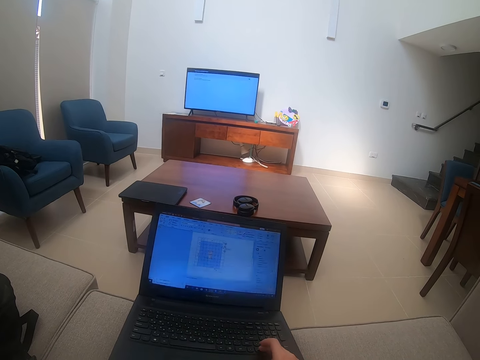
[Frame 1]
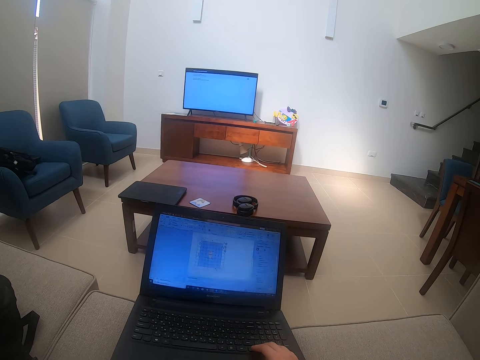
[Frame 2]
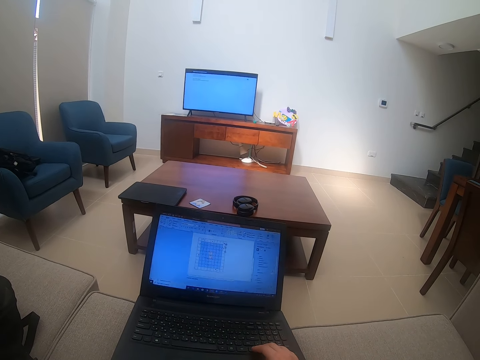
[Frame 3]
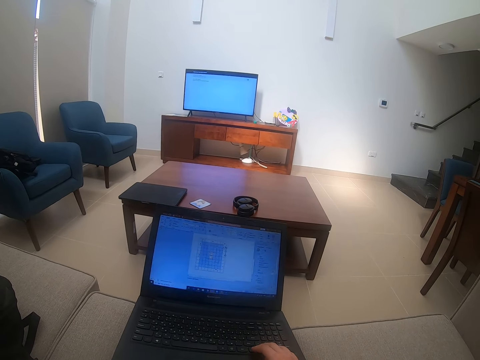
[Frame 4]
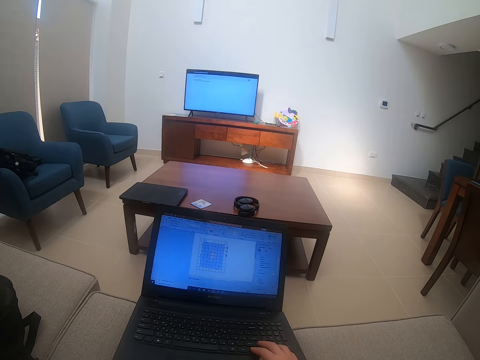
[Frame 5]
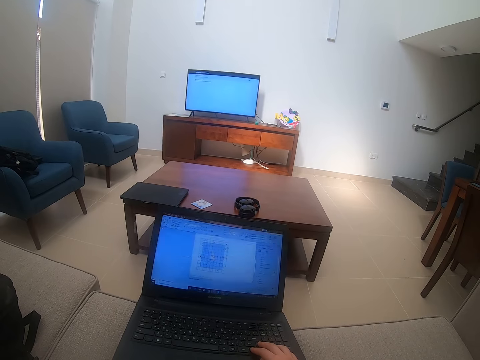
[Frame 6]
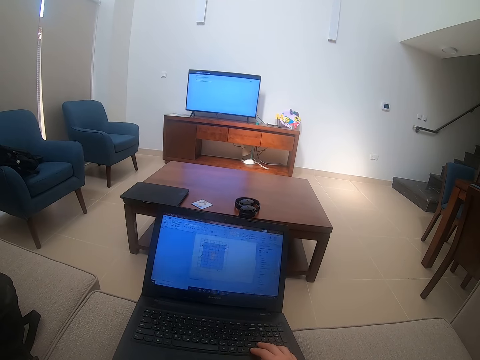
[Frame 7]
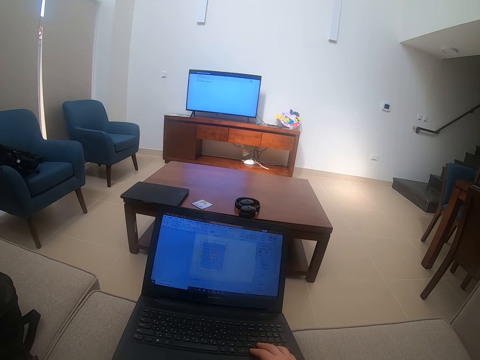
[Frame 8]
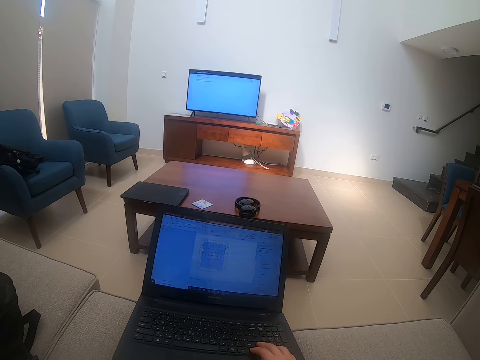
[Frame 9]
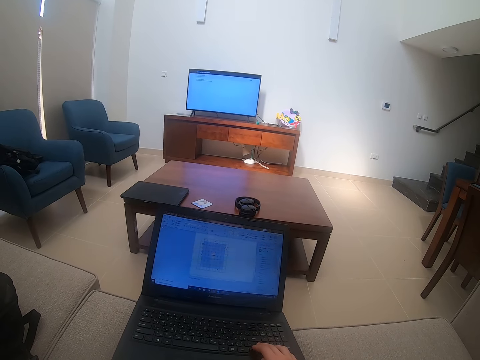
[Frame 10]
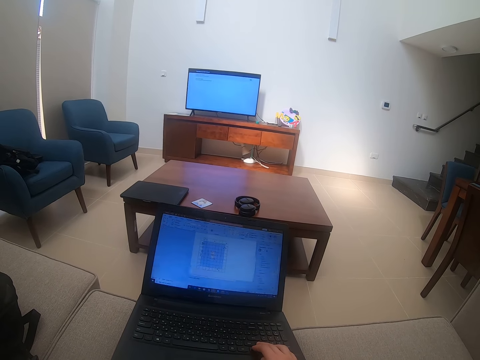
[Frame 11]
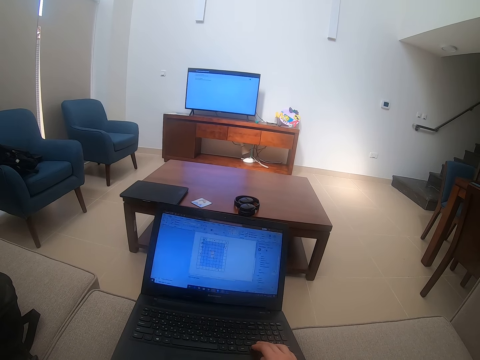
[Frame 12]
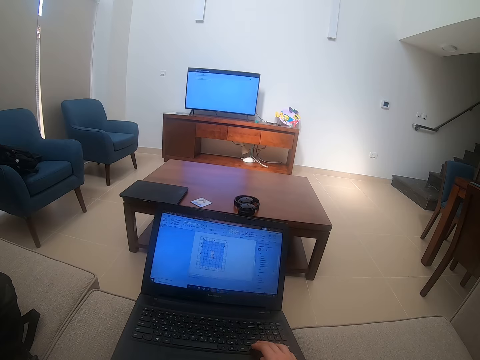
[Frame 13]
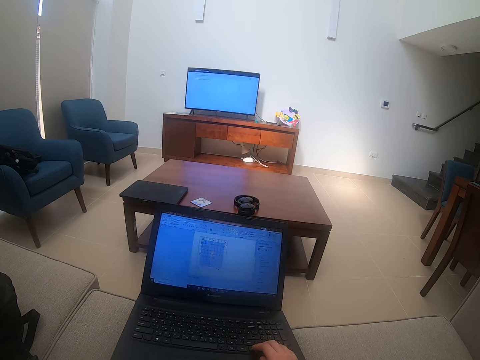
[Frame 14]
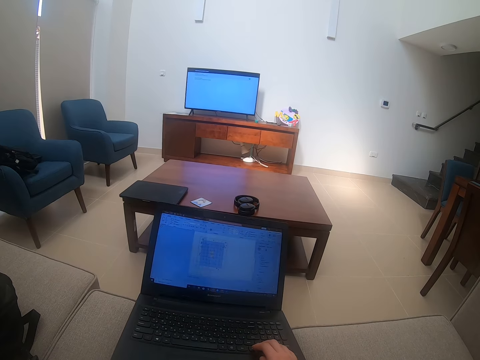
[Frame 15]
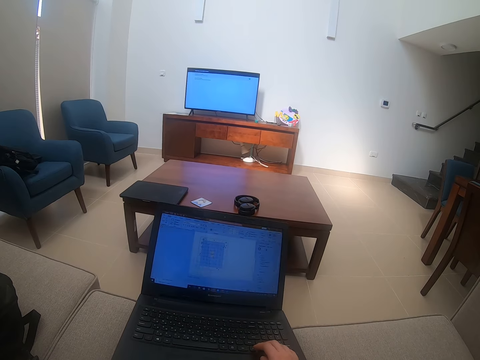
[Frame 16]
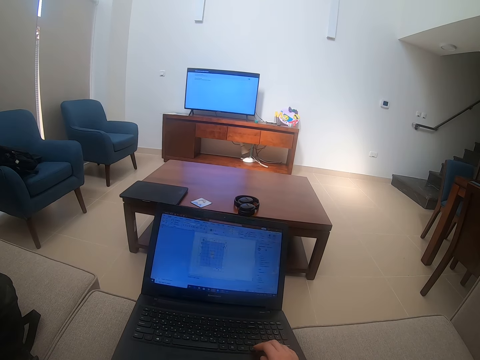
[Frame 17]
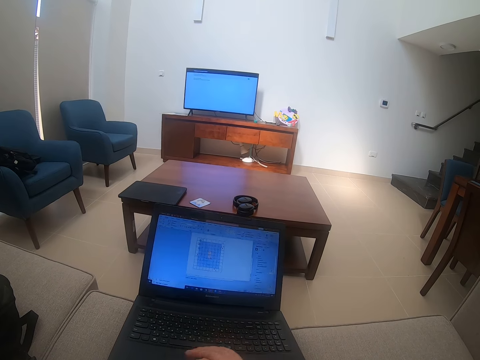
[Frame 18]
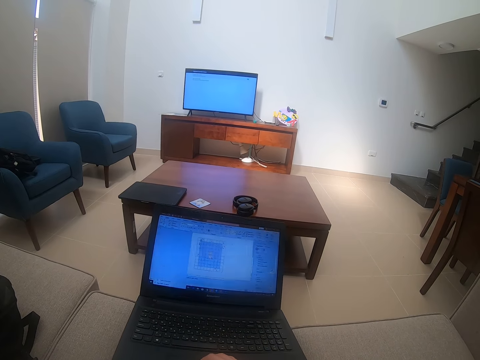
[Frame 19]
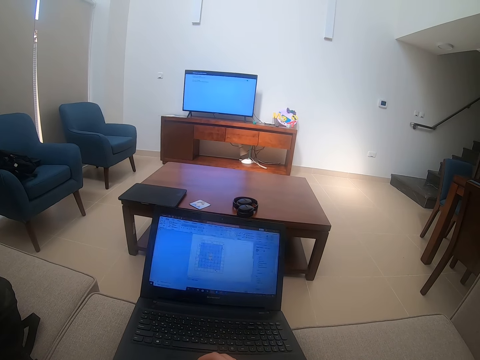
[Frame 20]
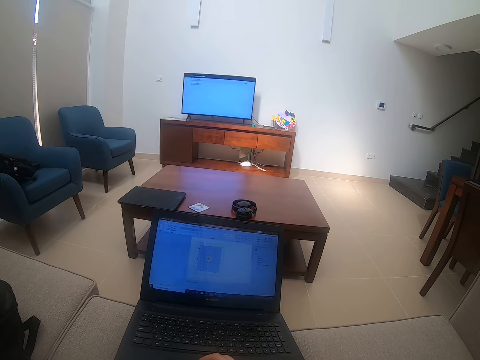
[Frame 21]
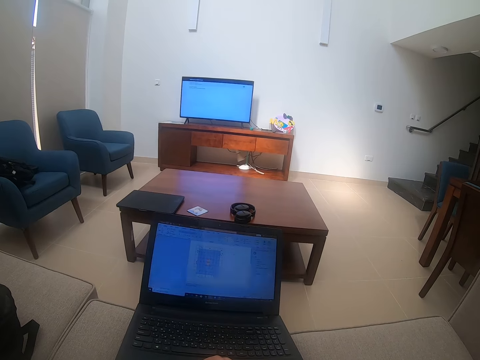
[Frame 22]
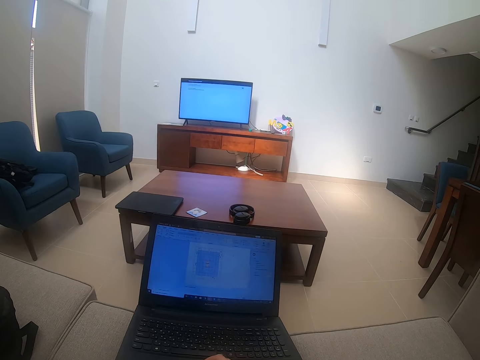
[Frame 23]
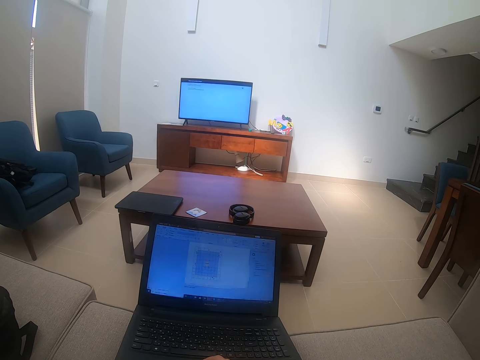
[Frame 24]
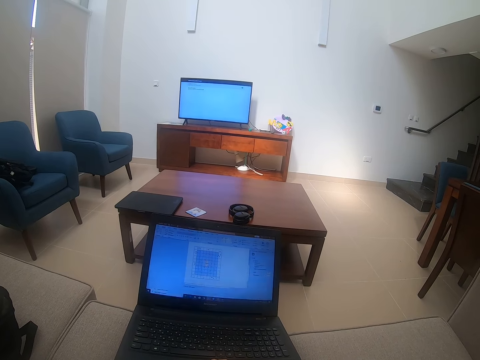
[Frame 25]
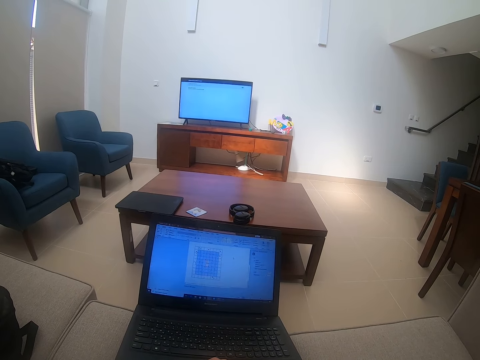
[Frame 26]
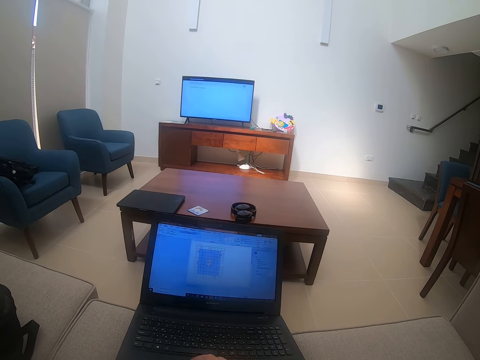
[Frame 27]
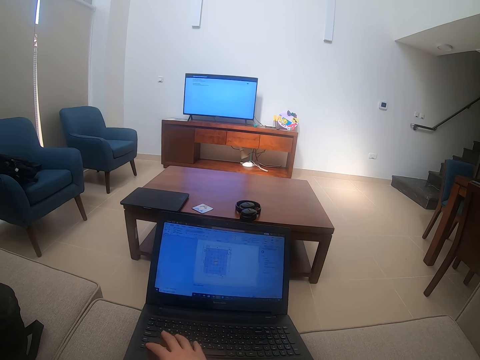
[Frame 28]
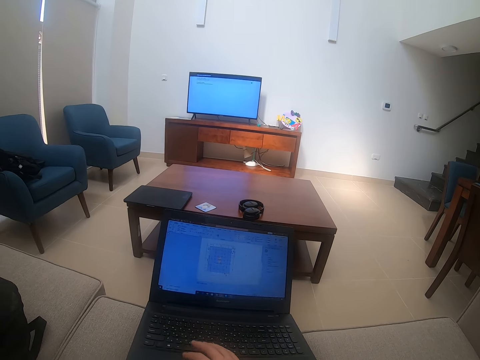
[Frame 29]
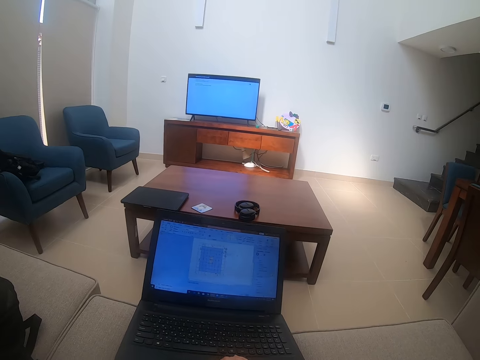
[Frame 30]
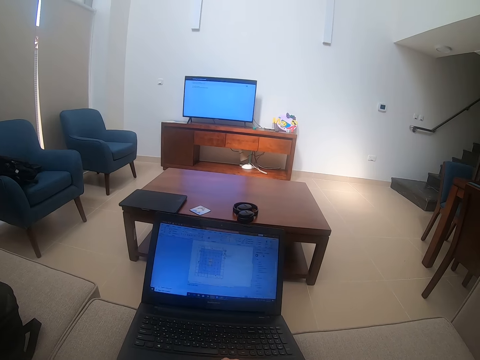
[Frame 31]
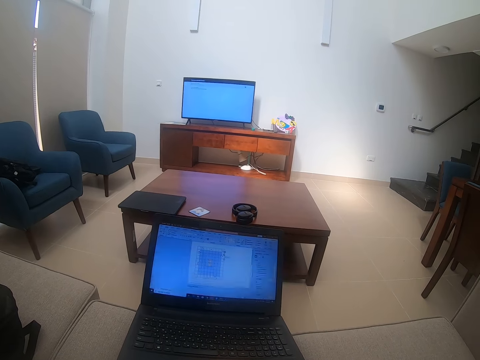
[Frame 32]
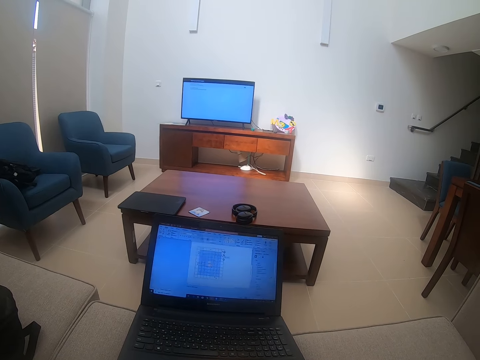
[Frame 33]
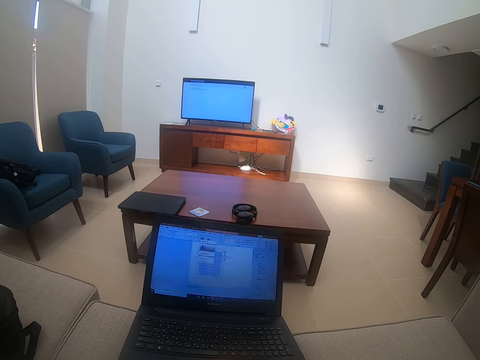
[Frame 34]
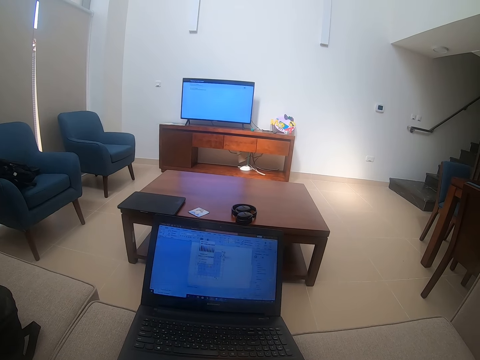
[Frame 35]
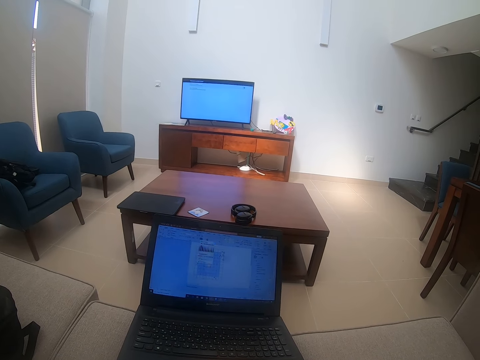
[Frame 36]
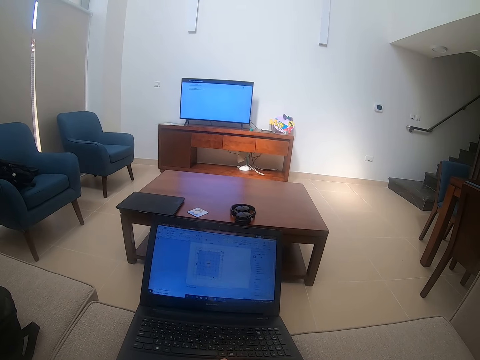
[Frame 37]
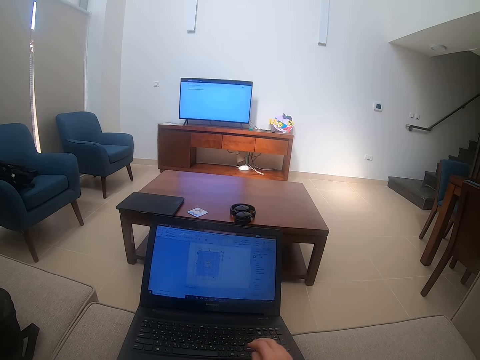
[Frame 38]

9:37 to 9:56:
The camera wearer touches the laptop. They watch the background. They touch the laptop.

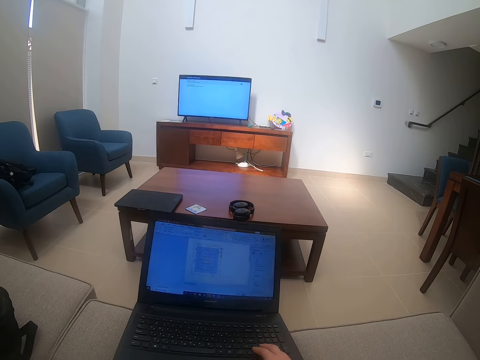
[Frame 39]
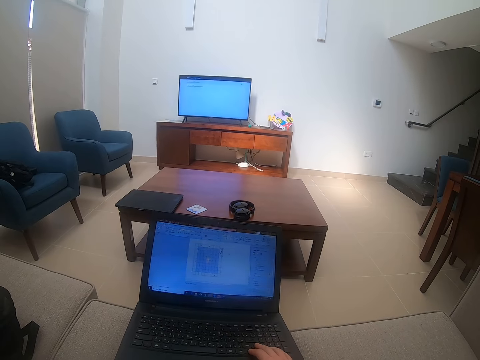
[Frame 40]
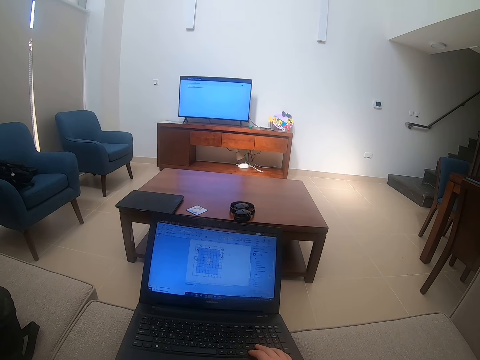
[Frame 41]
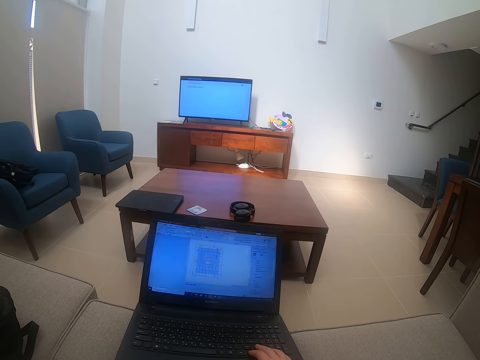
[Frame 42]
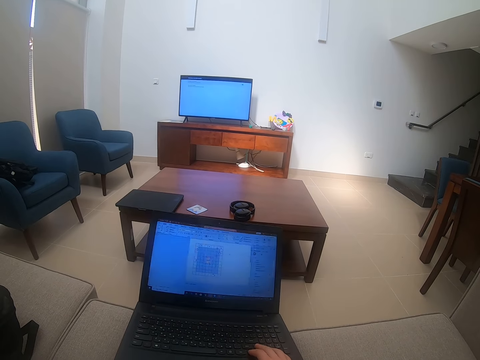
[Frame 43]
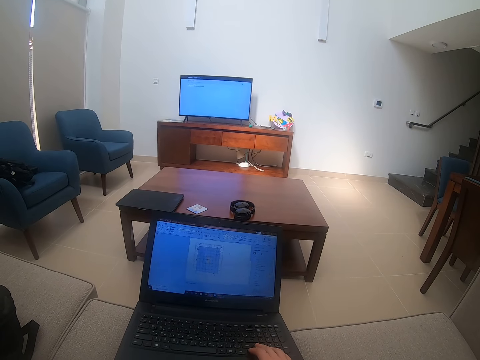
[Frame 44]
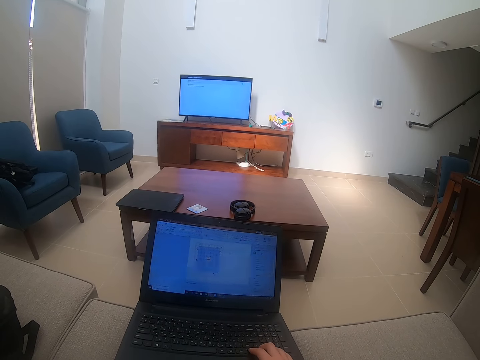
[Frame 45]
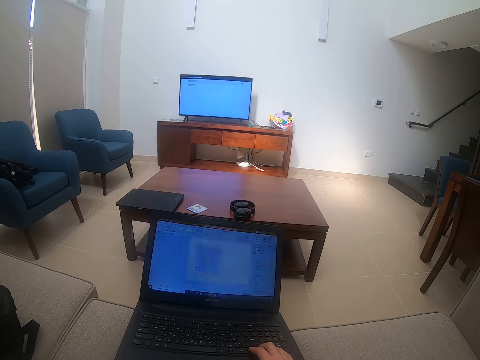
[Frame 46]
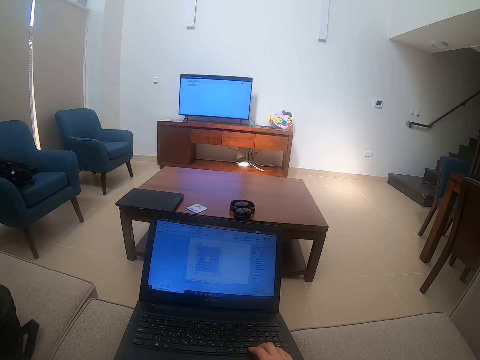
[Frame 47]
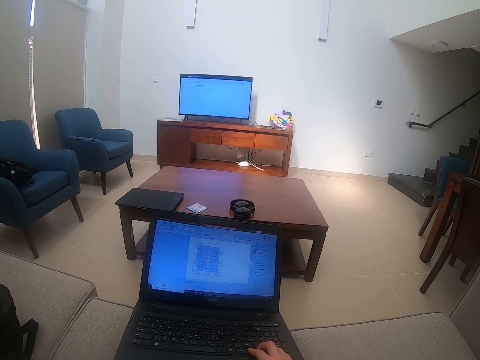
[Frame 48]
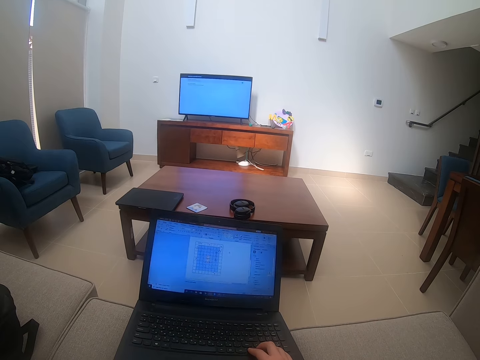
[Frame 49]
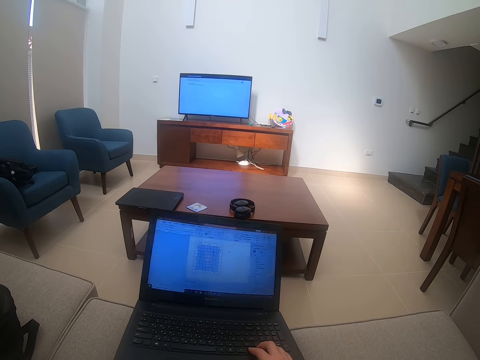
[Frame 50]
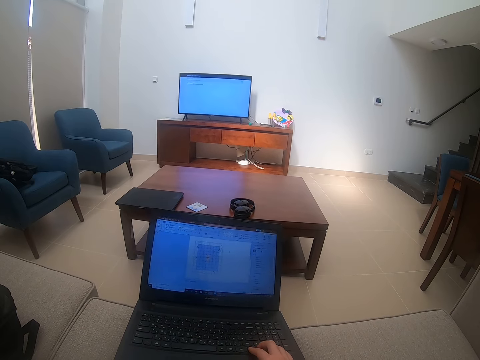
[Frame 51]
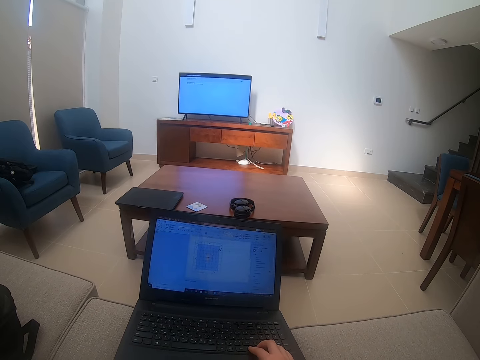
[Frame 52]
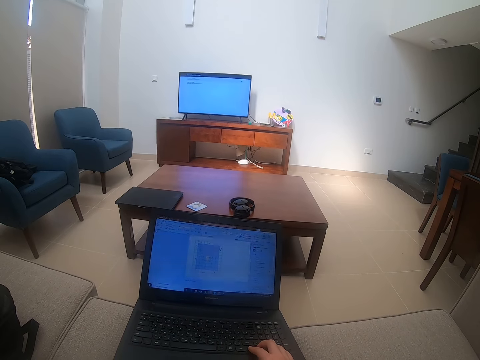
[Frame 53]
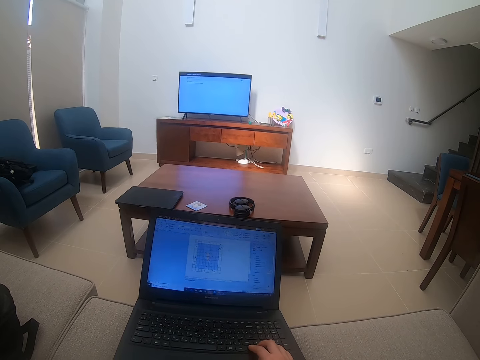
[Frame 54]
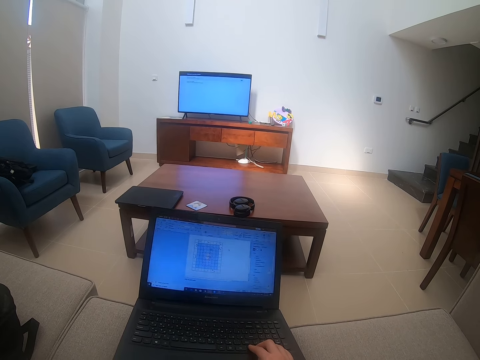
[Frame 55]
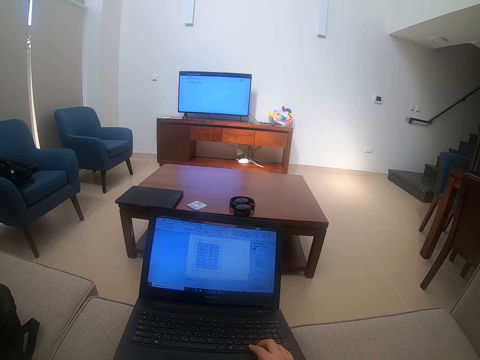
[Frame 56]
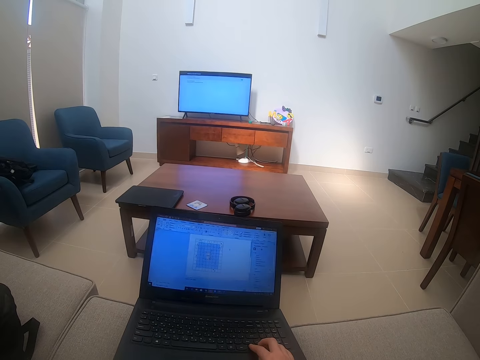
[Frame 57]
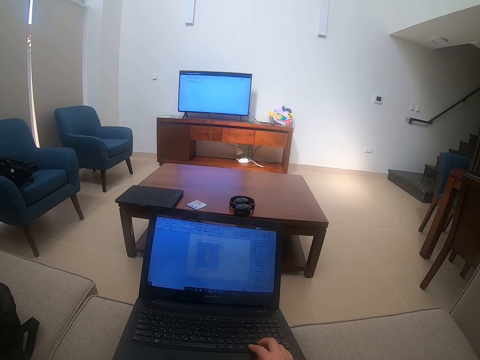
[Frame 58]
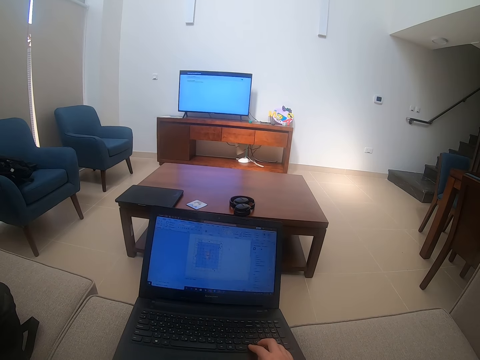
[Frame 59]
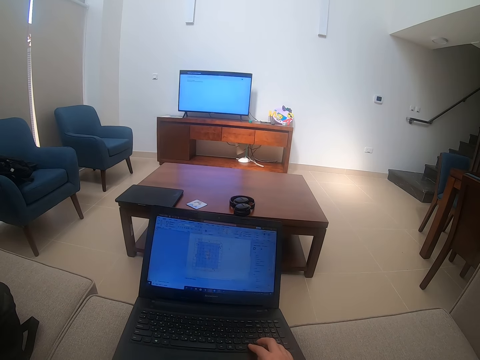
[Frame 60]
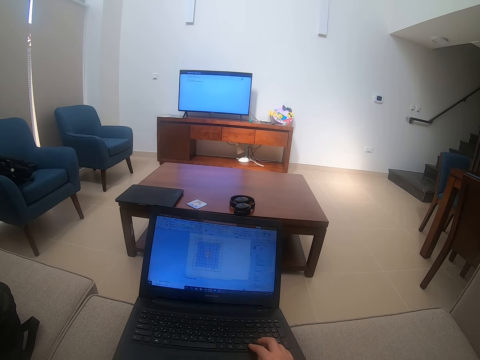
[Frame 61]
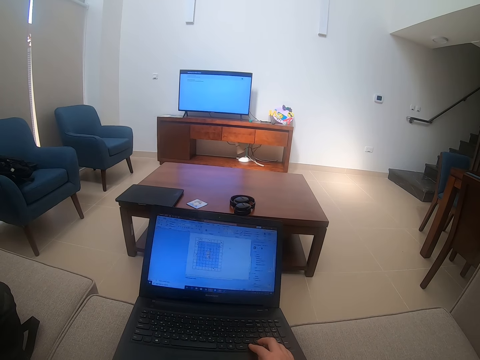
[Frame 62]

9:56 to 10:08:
The camera wearer watches the background.
